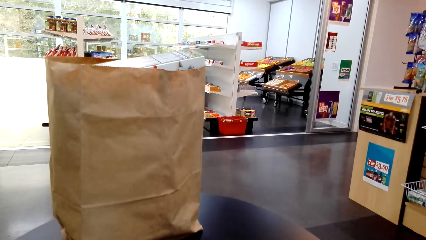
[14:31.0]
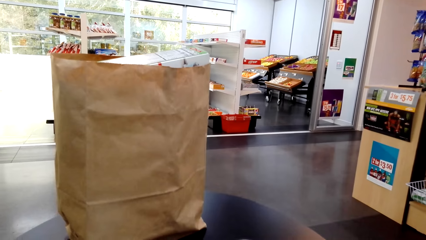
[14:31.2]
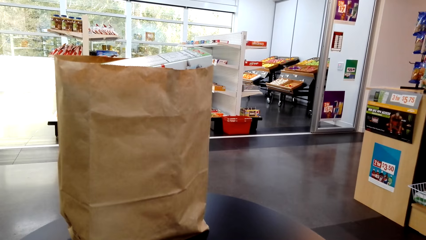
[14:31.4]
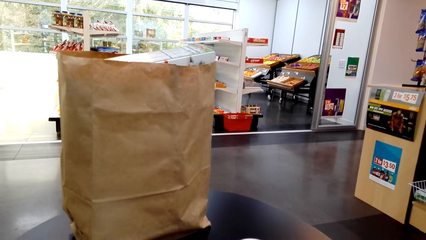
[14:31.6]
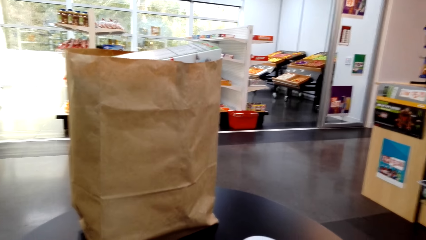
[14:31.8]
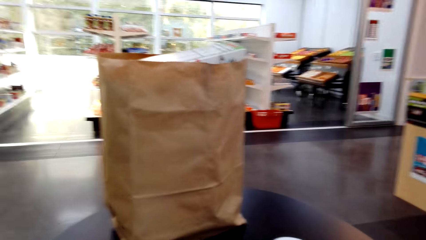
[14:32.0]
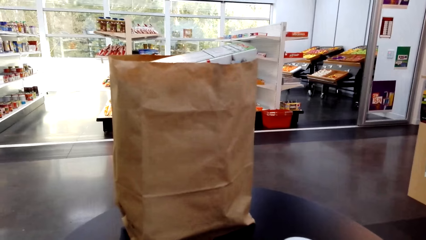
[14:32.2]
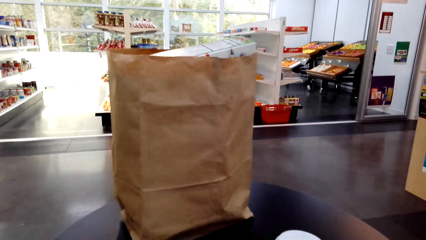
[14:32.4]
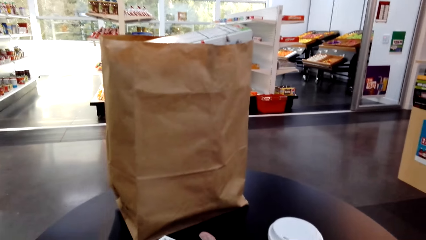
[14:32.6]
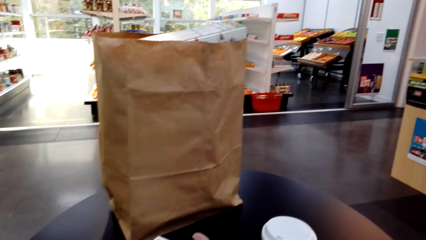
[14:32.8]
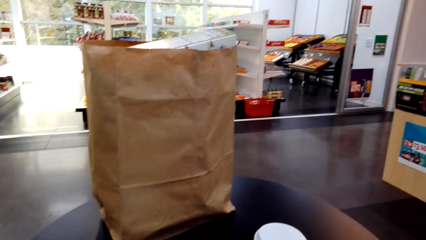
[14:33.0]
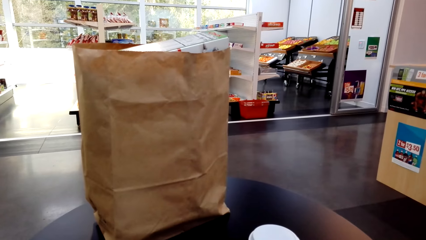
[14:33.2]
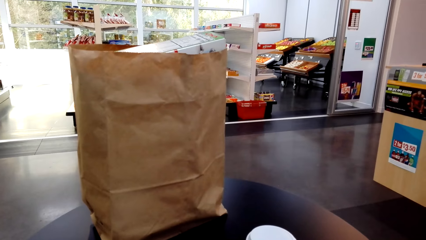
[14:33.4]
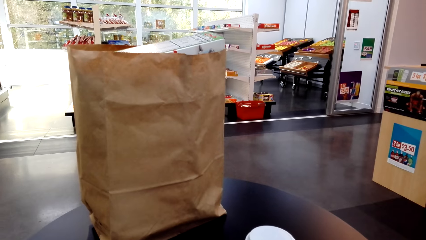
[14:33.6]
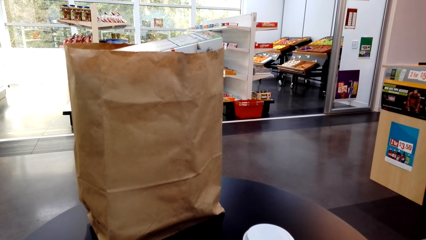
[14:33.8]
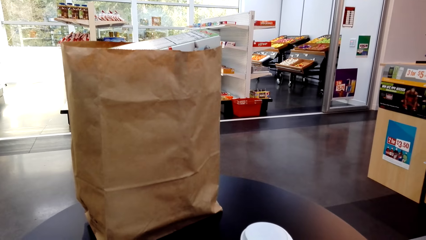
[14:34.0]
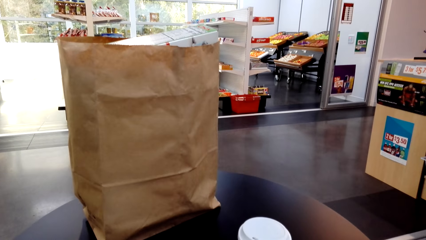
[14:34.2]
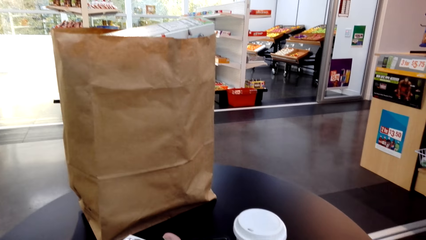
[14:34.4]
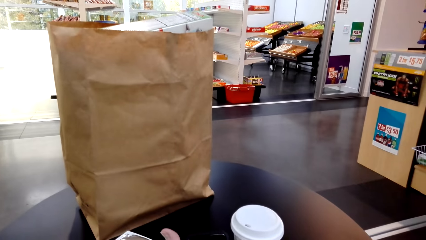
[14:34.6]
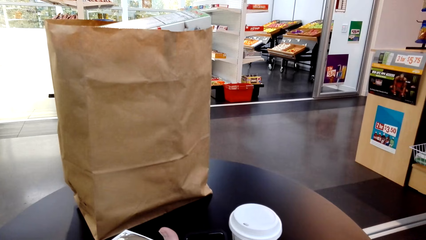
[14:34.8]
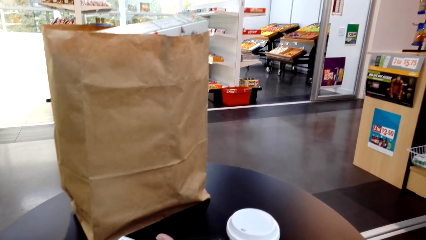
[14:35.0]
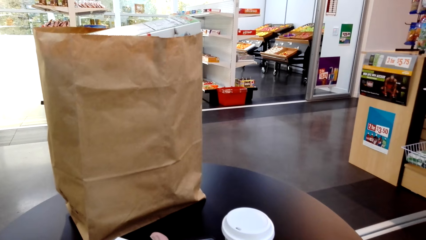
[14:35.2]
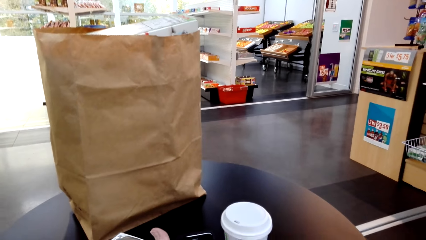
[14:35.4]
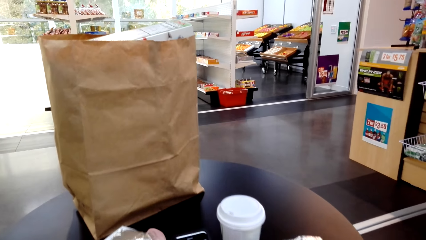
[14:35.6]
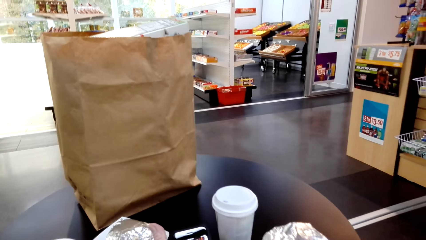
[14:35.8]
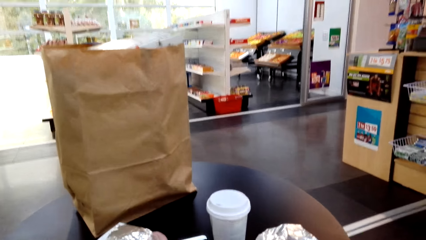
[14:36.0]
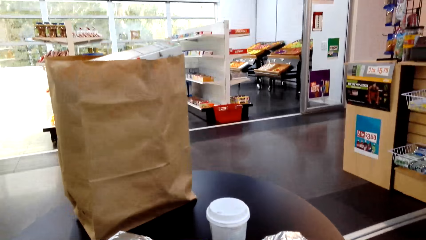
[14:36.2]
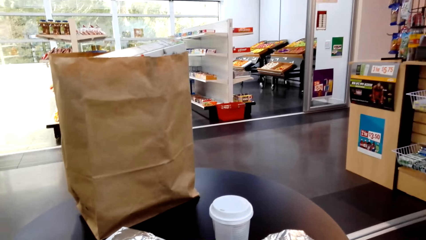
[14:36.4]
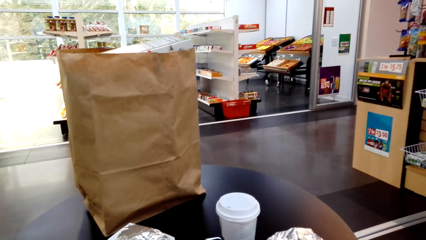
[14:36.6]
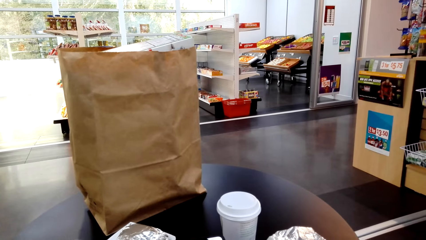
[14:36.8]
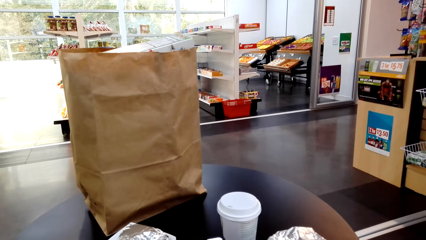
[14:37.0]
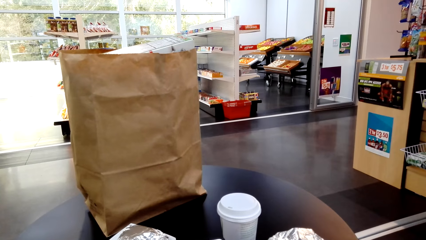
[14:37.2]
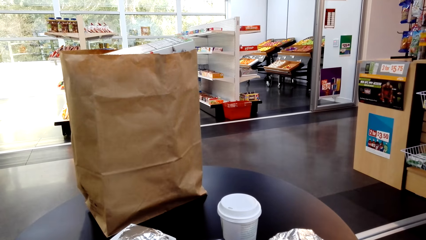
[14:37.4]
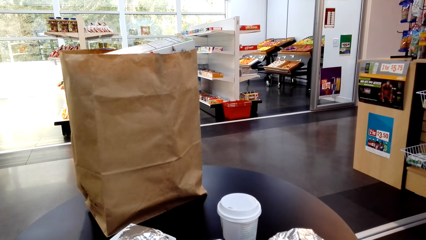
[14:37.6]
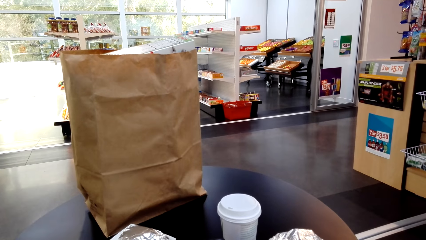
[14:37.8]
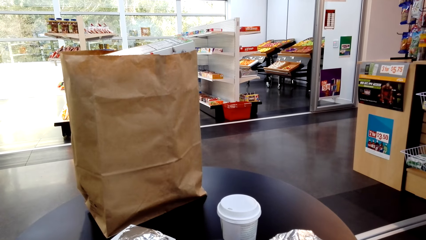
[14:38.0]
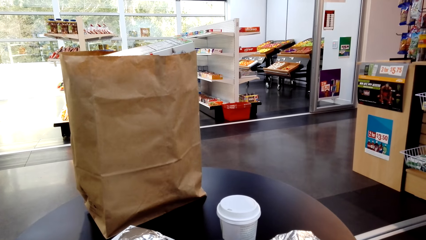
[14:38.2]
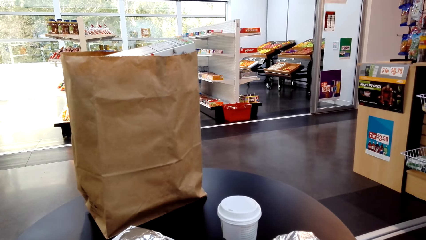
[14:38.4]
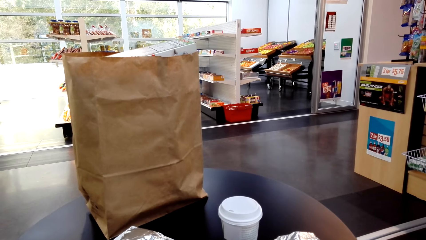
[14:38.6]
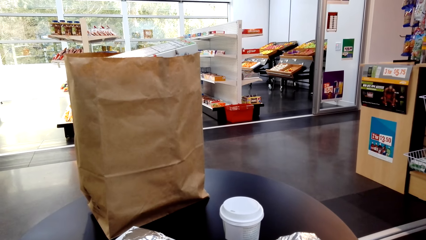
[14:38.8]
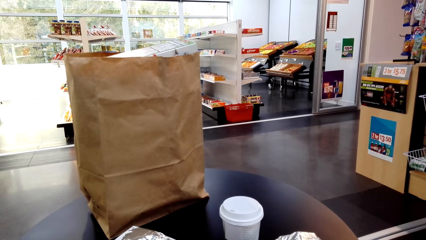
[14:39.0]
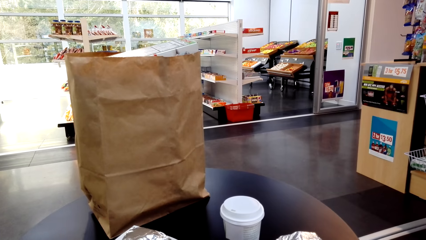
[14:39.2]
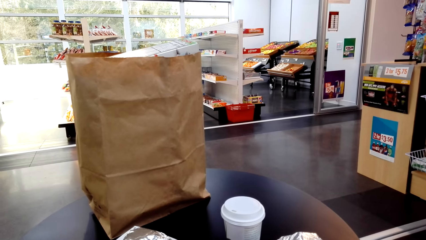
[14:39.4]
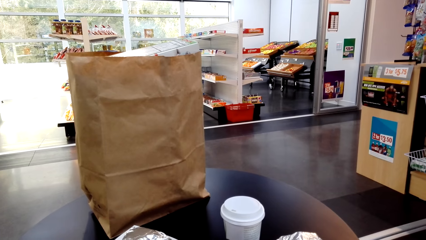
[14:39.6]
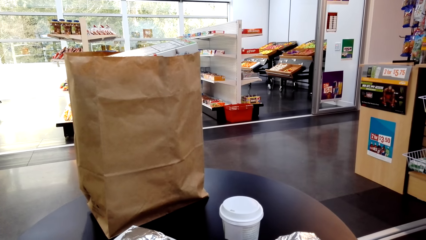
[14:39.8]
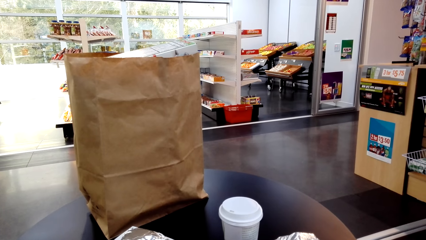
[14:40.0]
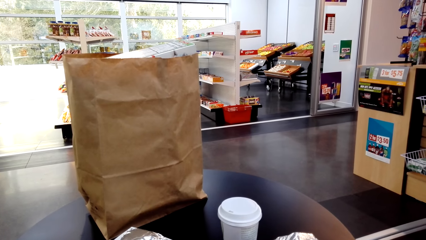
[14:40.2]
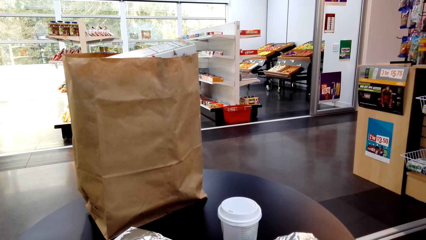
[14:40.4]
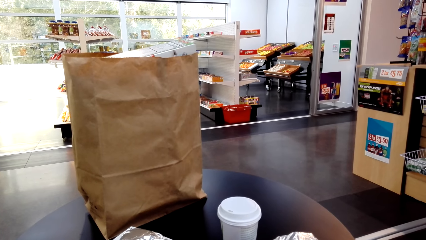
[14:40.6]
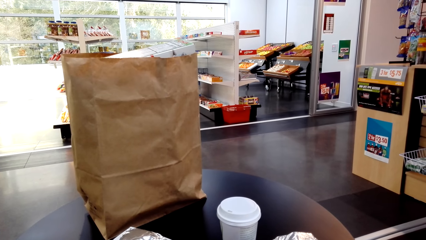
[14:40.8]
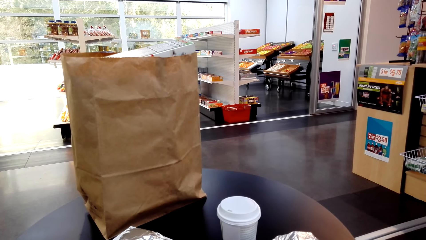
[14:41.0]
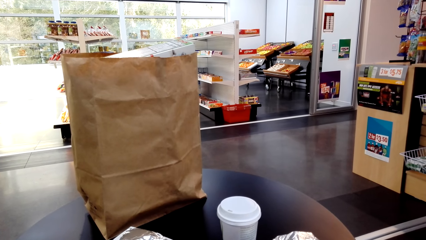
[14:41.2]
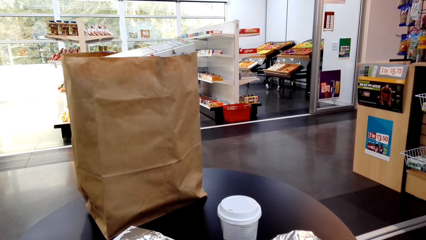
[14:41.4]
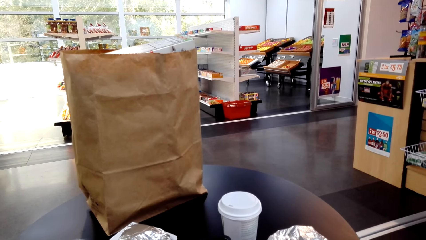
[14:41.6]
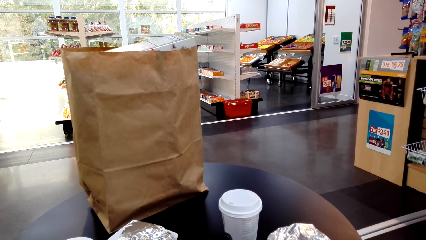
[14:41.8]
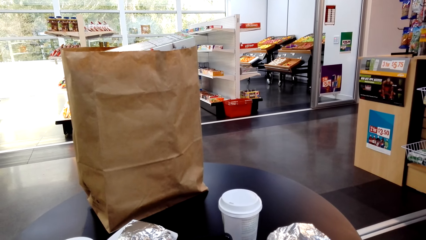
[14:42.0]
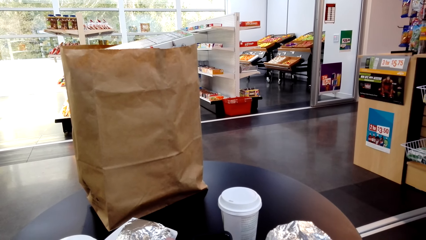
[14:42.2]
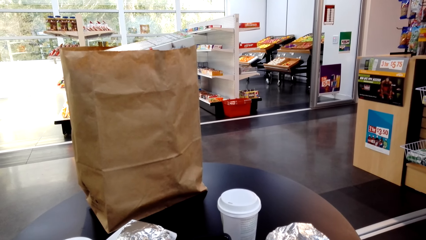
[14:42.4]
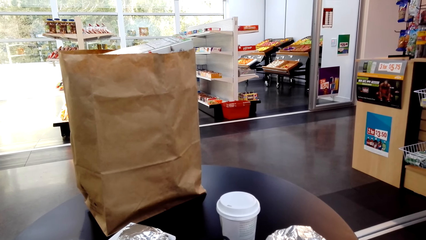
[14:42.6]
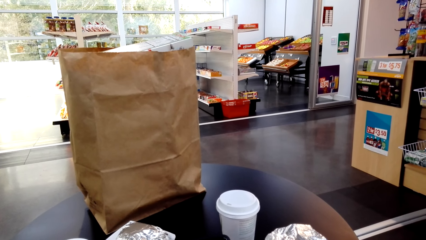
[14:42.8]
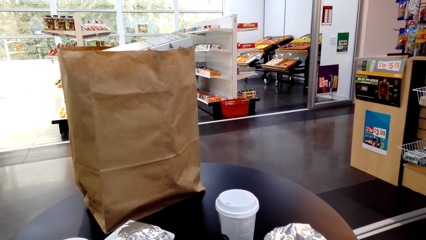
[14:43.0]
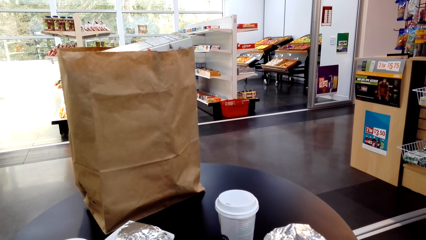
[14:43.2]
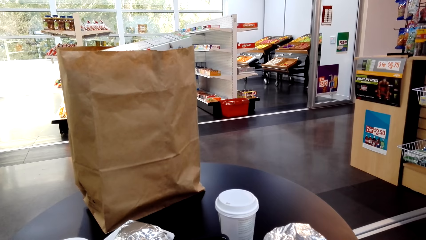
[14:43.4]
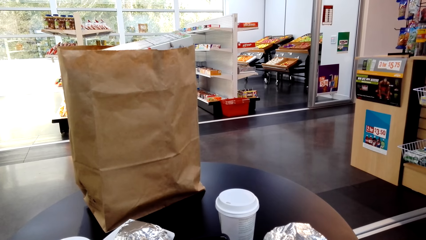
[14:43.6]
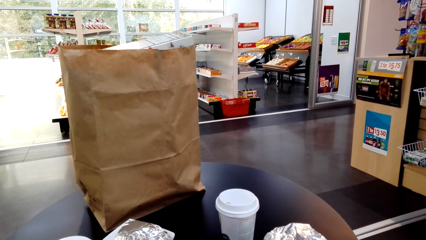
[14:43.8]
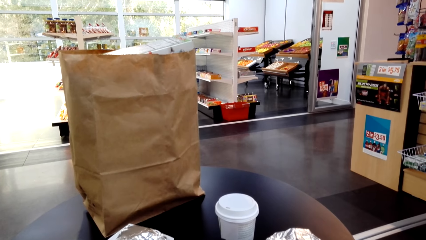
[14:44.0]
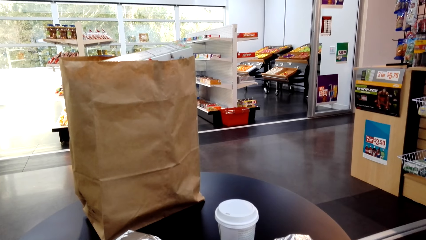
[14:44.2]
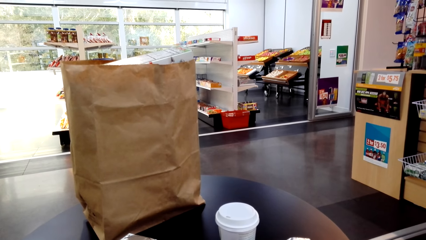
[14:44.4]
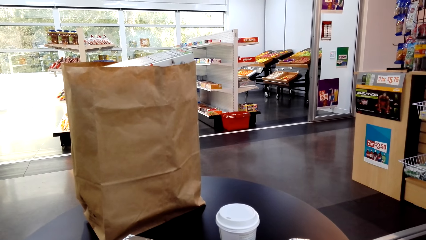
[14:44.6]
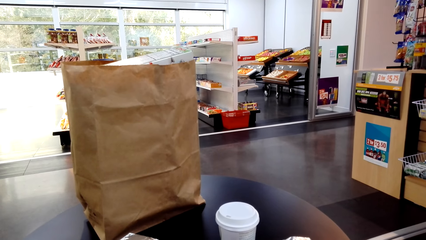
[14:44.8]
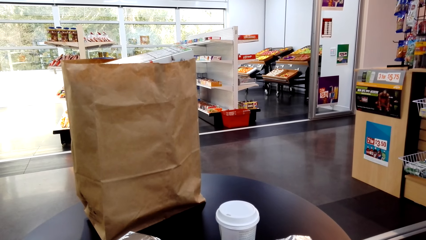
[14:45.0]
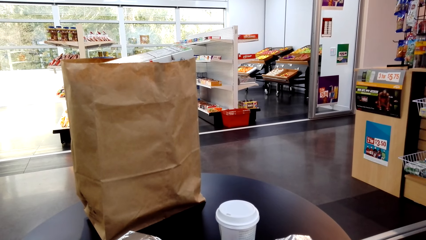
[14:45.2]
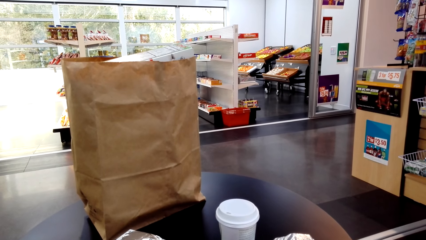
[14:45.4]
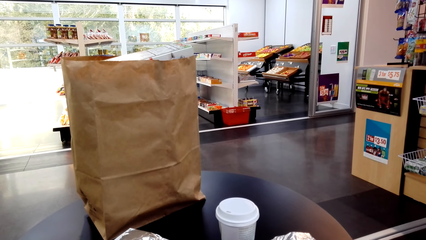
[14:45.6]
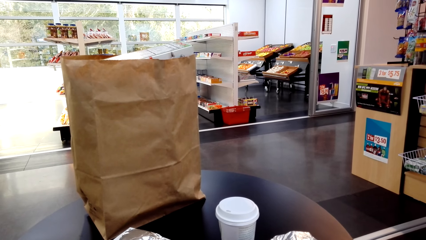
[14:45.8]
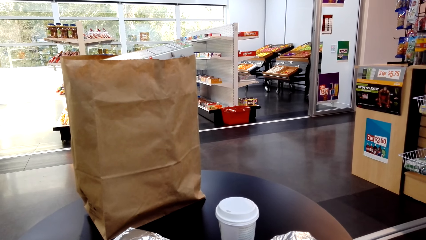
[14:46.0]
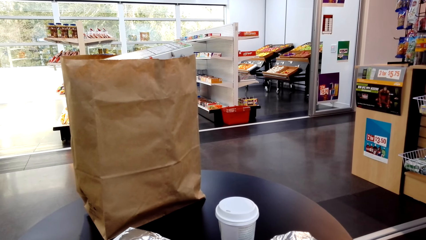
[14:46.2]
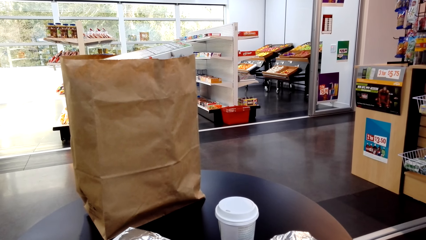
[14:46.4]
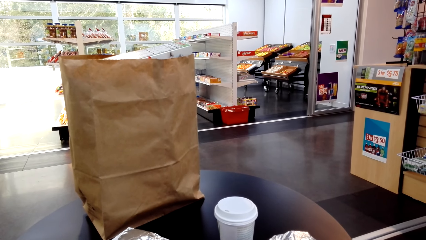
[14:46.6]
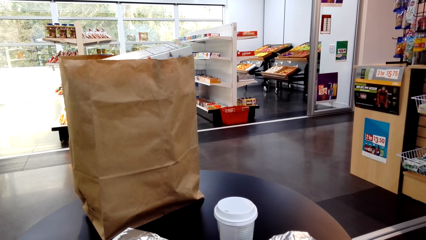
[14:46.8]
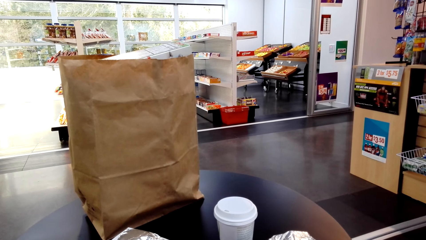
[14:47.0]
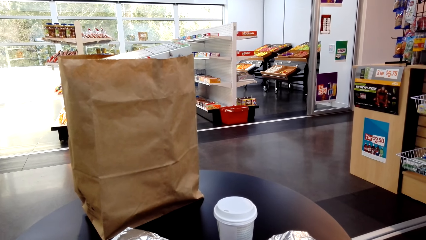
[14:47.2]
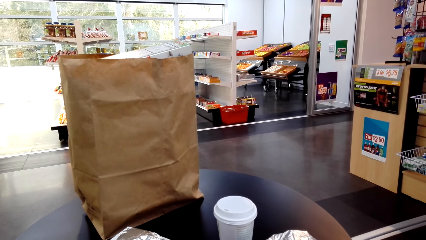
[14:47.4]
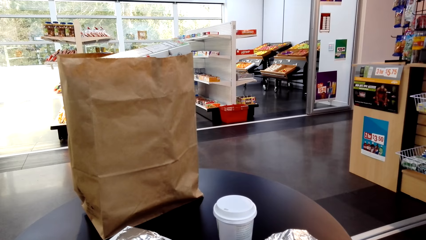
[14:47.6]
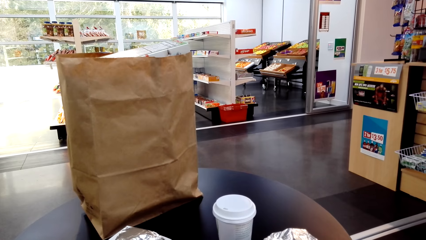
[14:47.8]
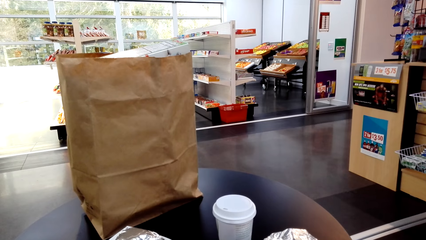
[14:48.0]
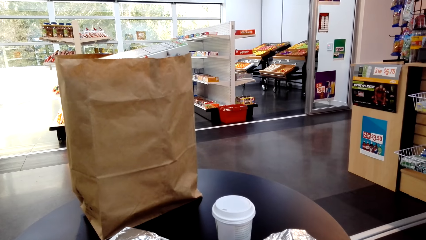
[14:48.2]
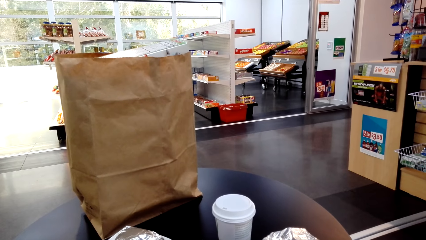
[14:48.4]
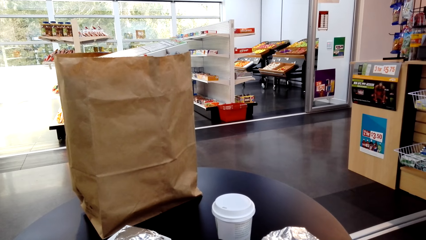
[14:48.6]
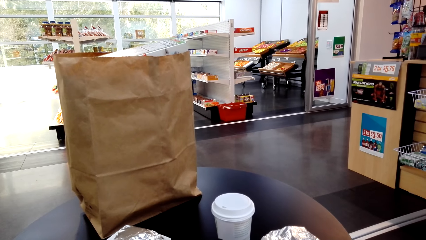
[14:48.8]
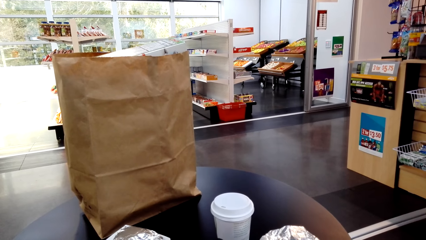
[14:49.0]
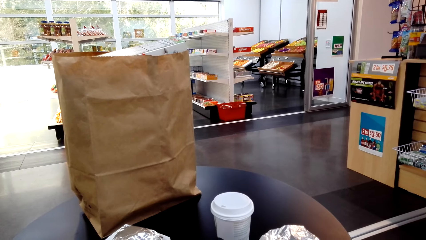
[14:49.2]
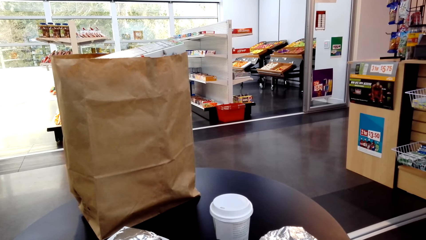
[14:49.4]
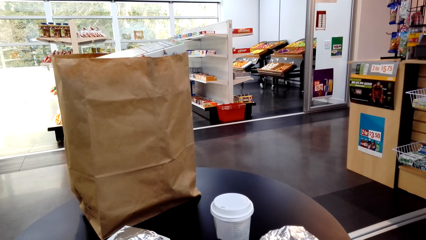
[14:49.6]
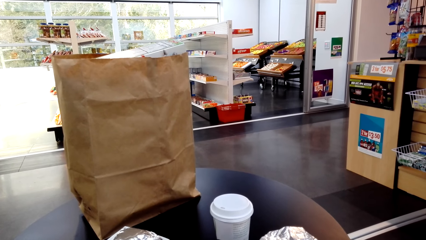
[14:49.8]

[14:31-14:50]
The camera wearer moves the hands. They move the hands again. They look around. They operate the phone. They do something. They operate the phone.
